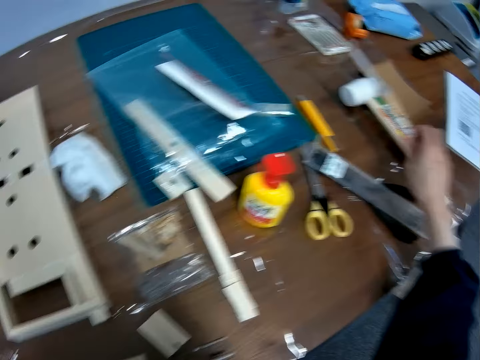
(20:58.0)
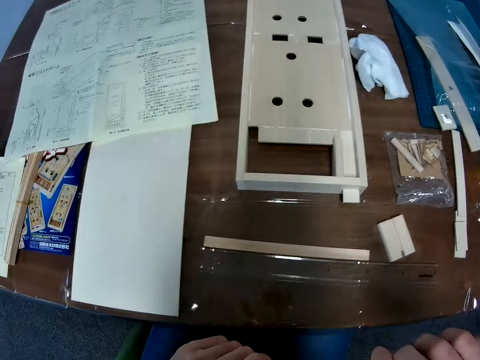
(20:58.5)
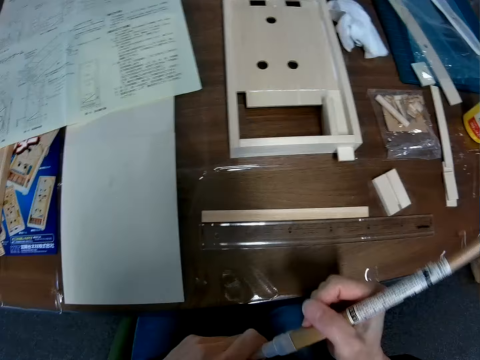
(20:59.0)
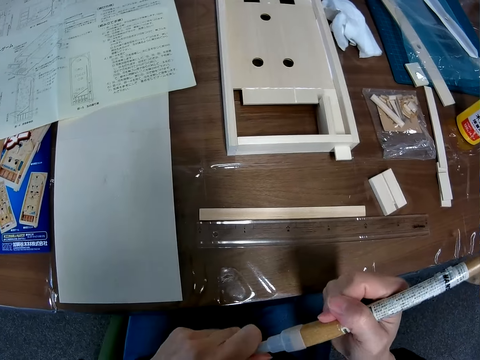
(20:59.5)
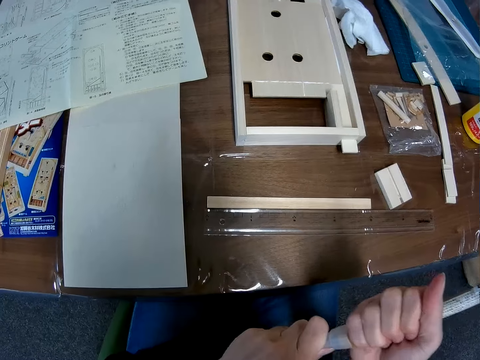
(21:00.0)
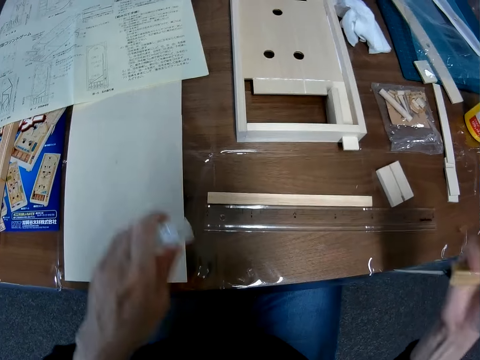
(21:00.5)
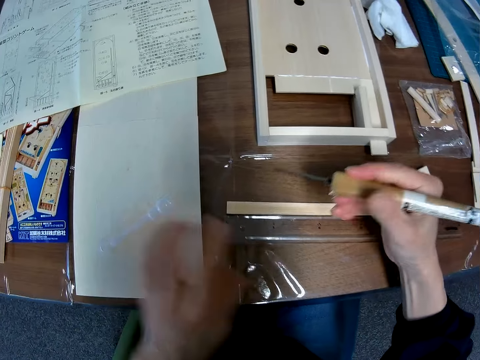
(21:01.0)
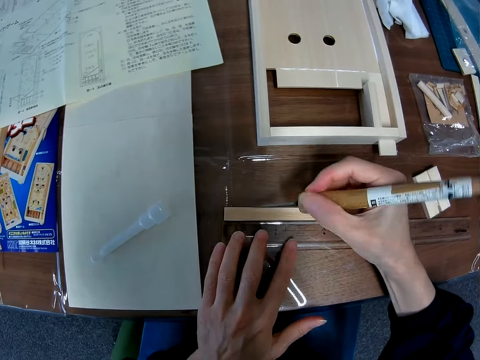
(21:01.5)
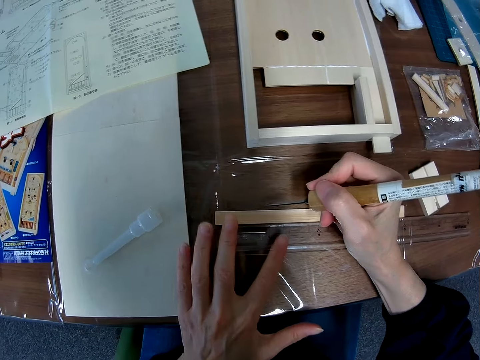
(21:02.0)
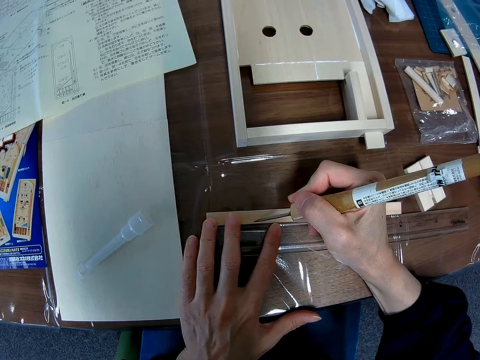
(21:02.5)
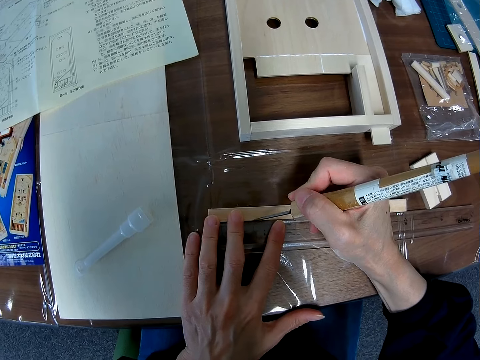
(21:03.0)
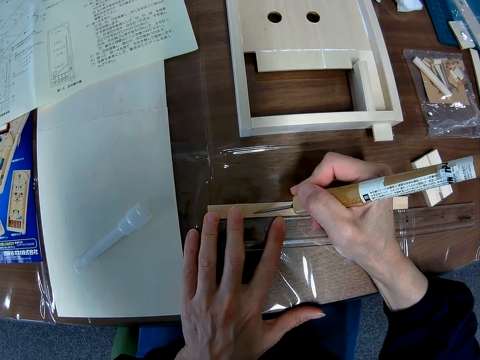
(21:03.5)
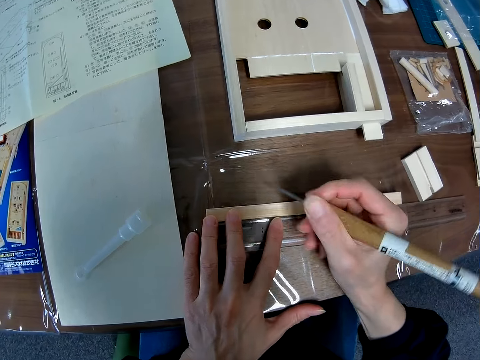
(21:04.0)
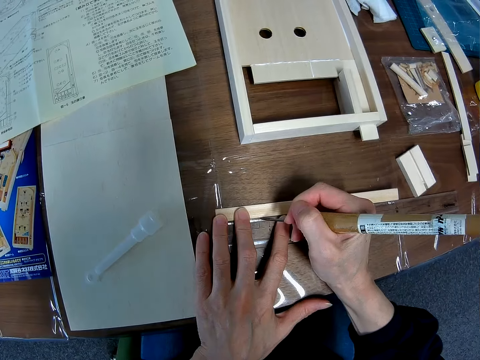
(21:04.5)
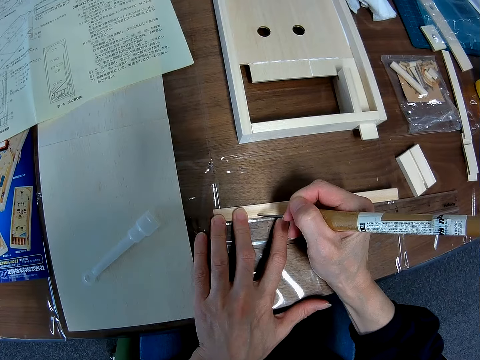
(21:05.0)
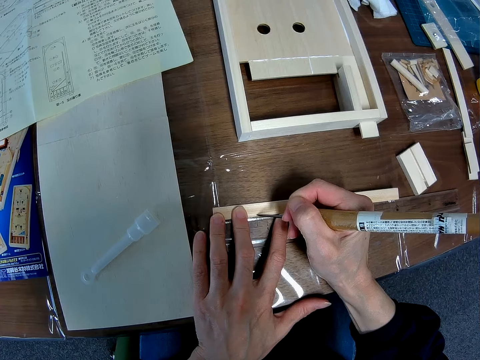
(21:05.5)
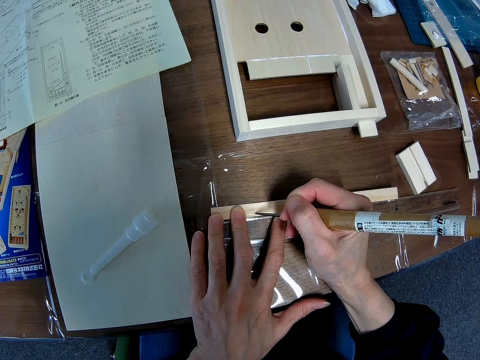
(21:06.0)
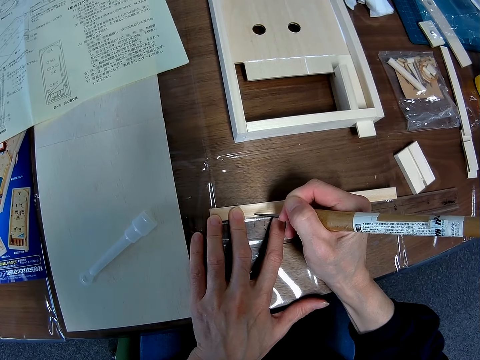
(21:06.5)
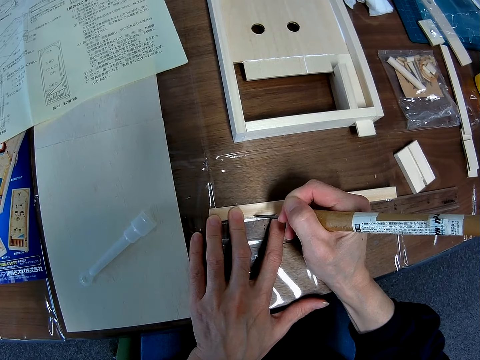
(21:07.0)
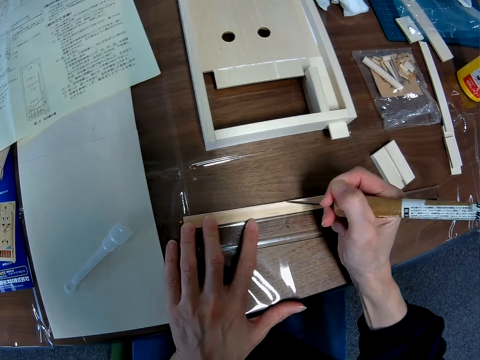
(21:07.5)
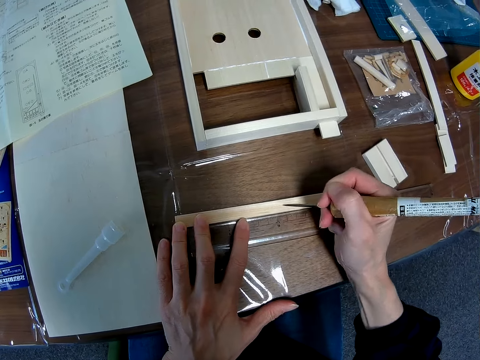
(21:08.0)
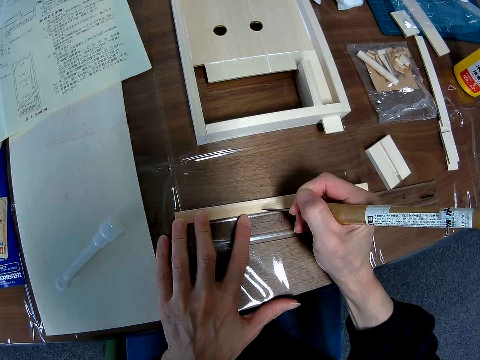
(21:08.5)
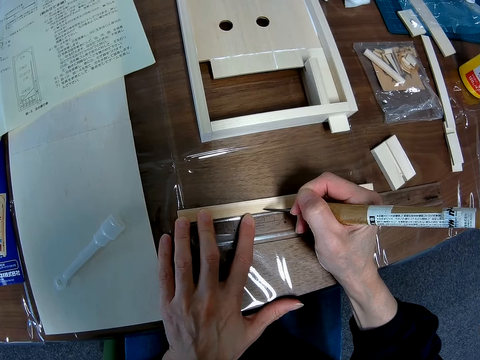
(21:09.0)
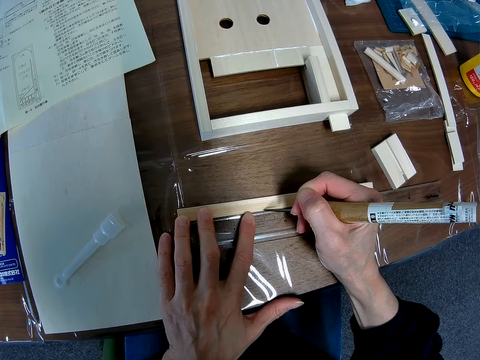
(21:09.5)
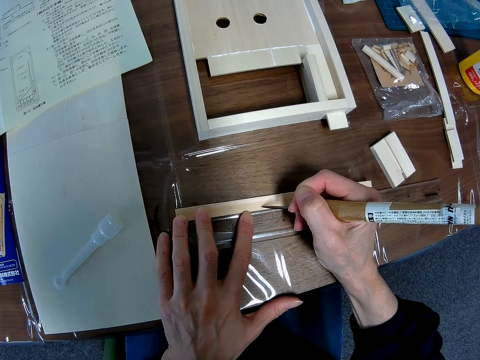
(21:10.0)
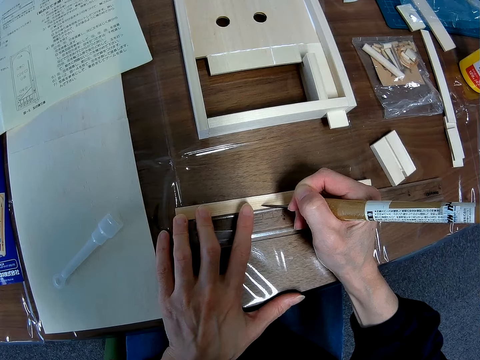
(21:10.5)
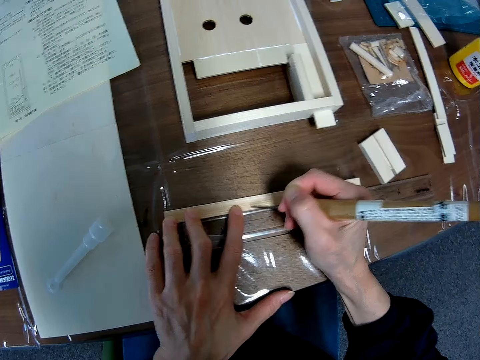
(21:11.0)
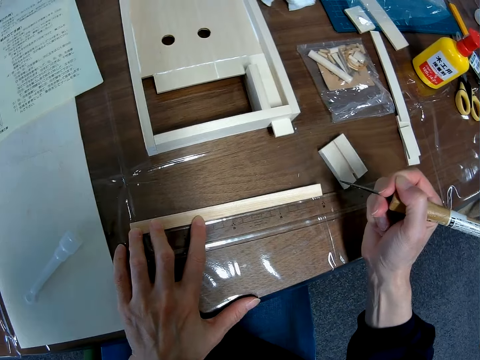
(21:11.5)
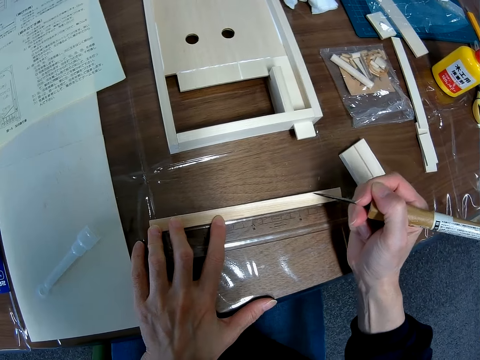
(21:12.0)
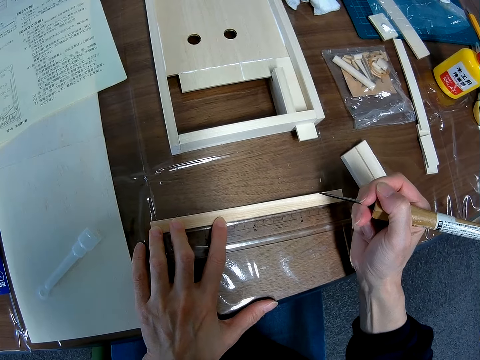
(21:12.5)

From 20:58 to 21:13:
The camera wearer picks up a marker from the table with her right hand. She opens the marker. She marks the piece of wood on the table with the marker.

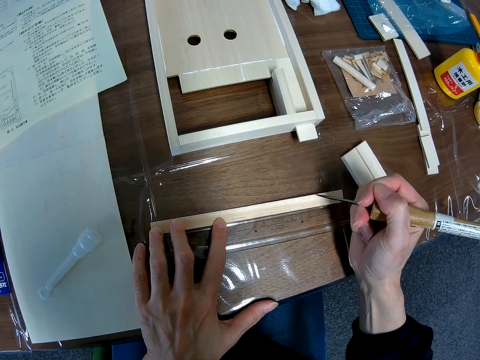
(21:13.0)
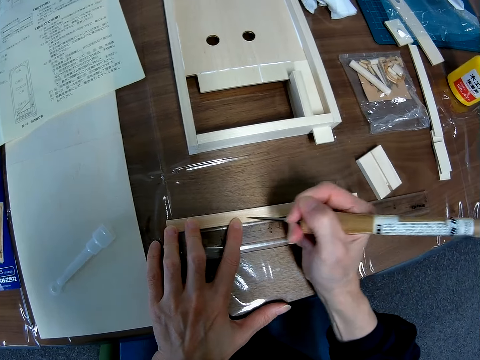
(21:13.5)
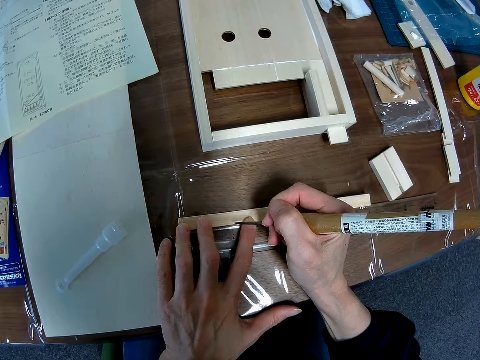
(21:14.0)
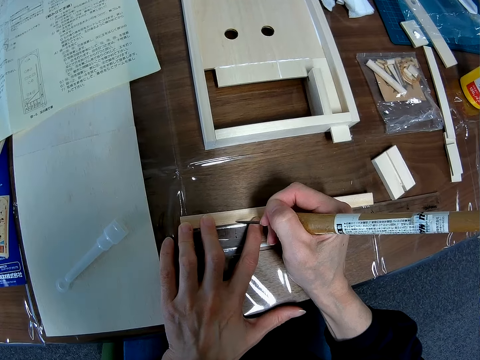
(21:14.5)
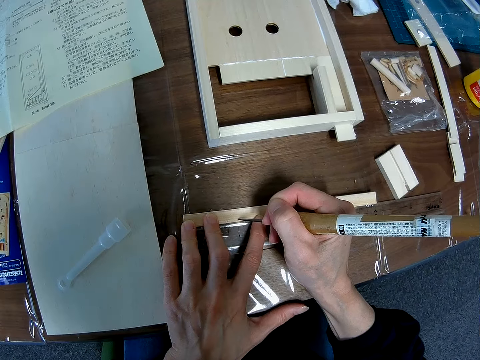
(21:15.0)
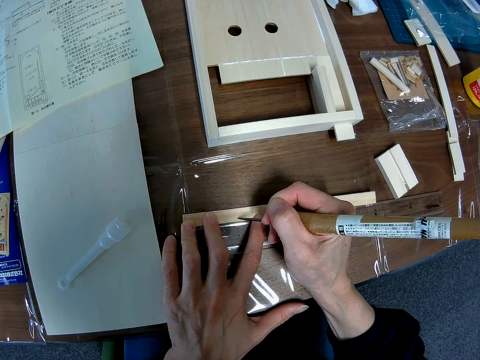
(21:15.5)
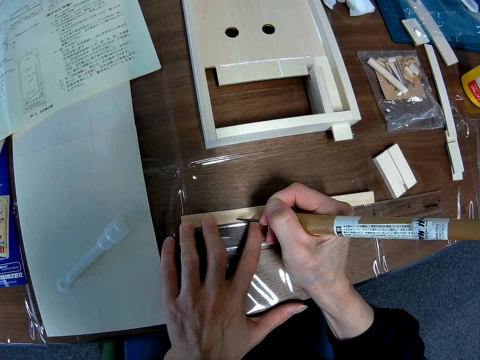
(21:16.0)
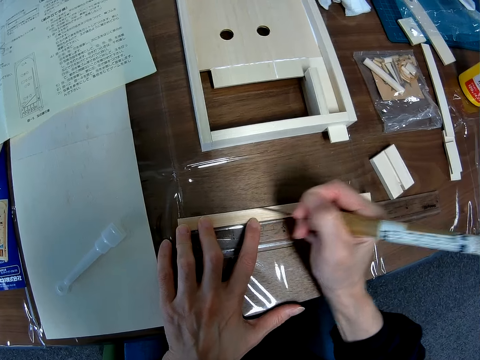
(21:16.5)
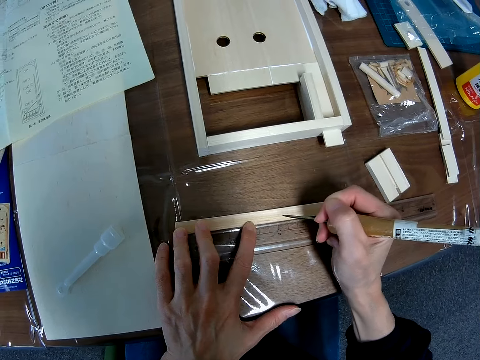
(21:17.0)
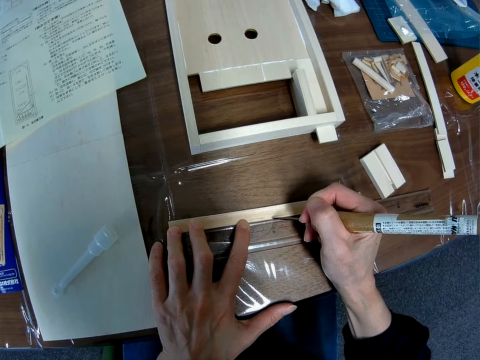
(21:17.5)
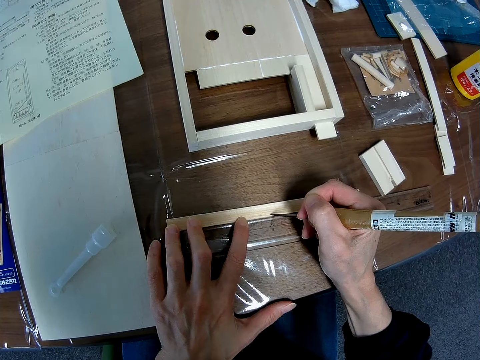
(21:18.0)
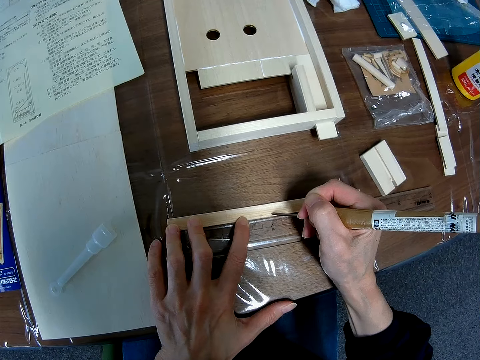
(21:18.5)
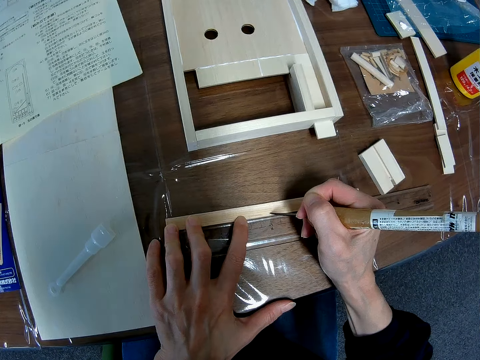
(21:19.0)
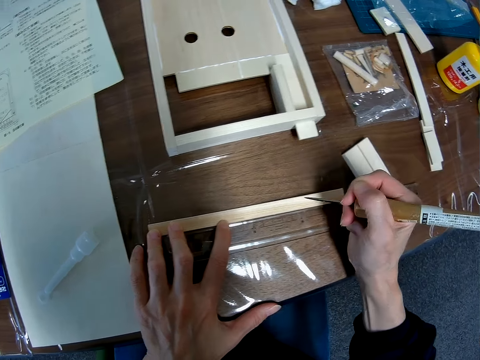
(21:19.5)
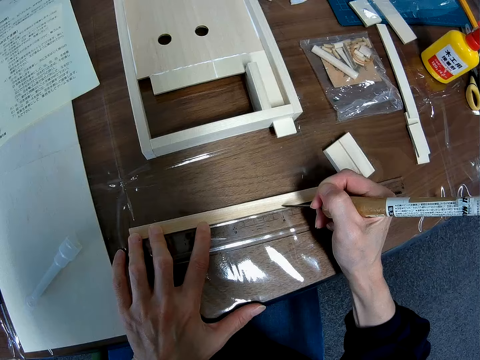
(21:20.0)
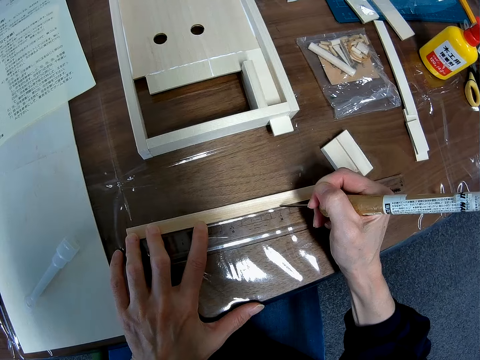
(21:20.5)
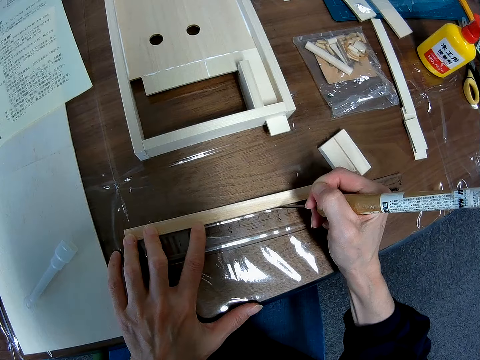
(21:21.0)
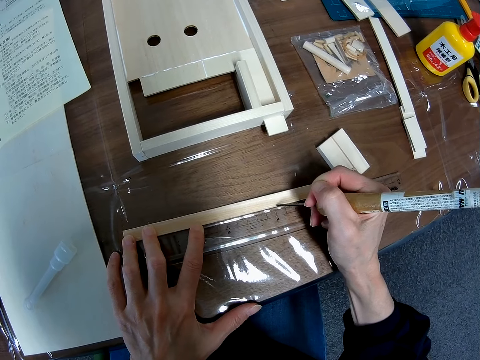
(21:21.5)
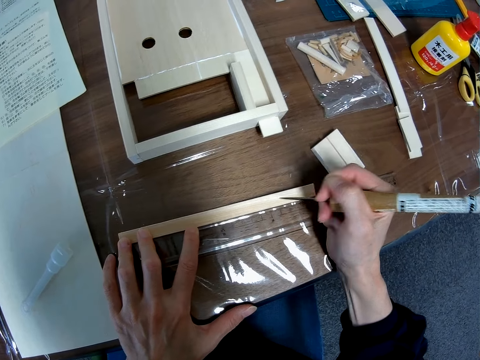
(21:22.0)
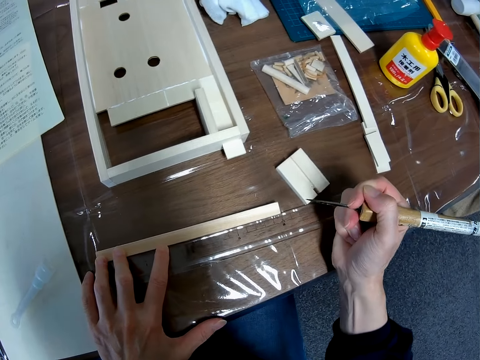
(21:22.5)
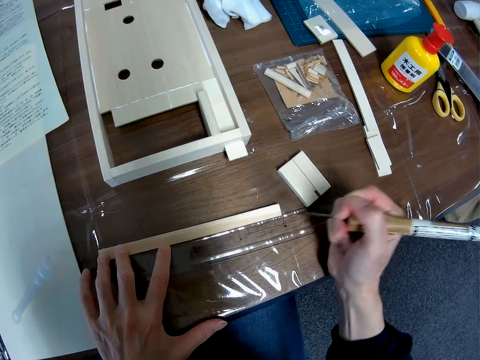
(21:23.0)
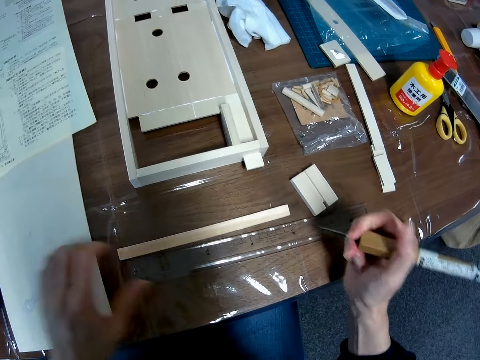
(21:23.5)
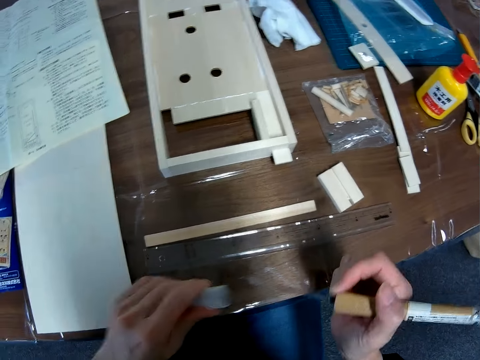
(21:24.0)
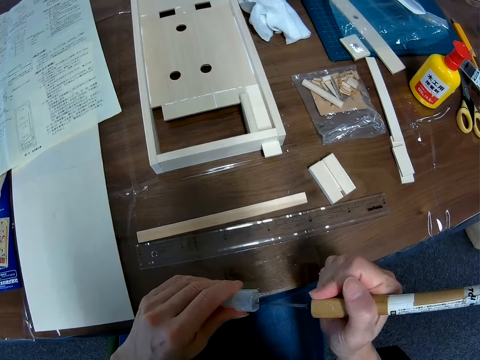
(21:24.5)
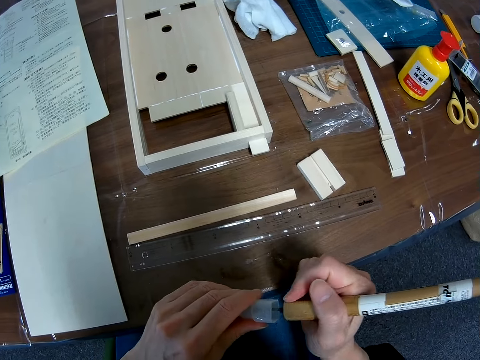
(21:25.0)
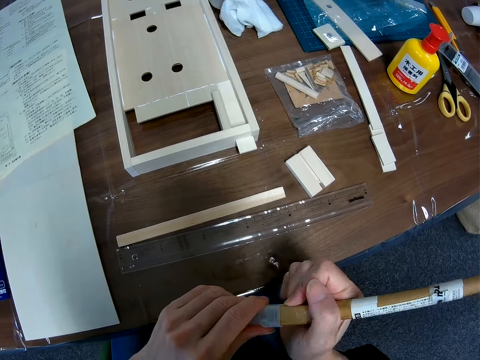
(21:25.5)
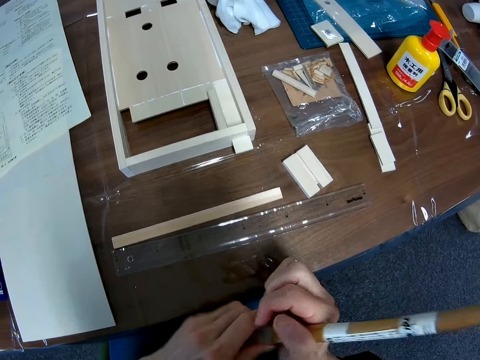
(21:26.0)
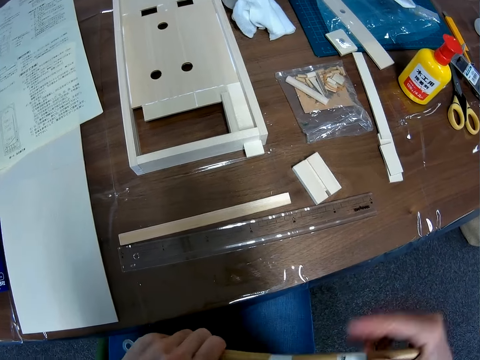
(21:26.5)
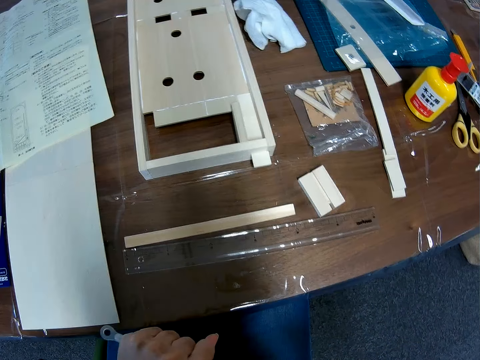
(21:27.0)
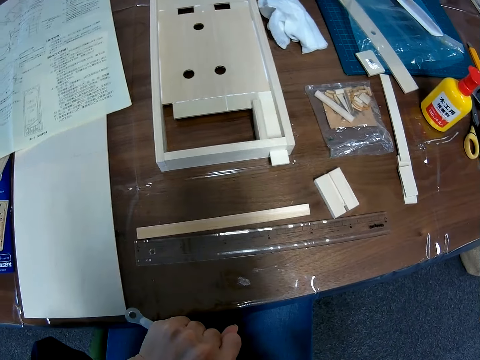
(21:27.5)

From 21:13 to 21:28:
The camera wearer pulls something off the piece of wood. He pulls his hand off the wood. He picks up the cover of the marker from the table. He covers the marker with a lid.
